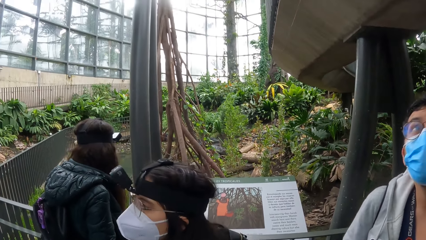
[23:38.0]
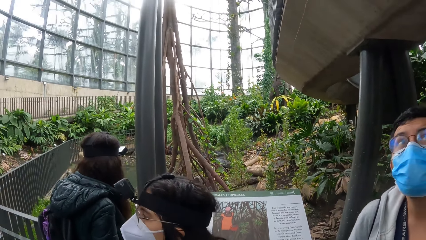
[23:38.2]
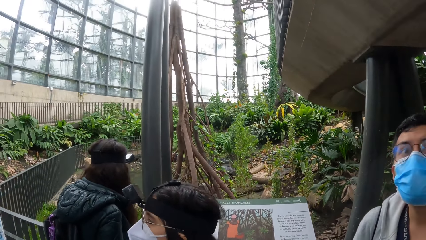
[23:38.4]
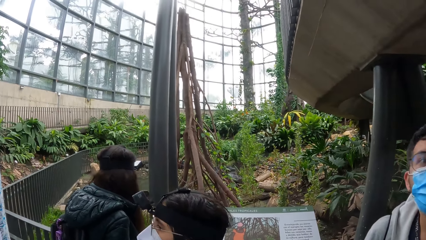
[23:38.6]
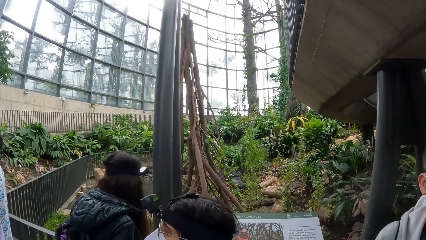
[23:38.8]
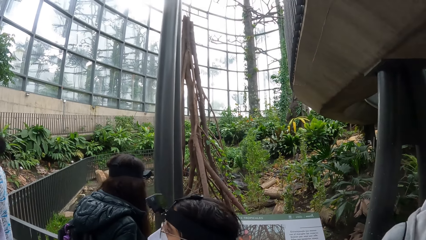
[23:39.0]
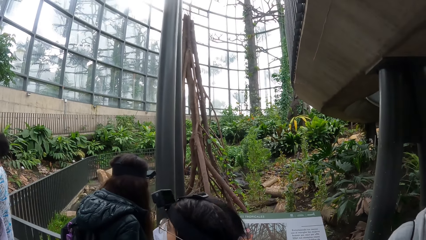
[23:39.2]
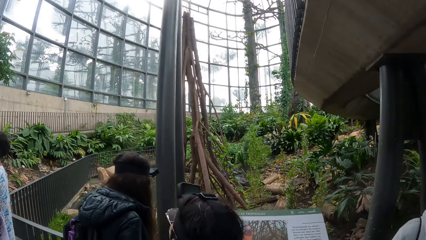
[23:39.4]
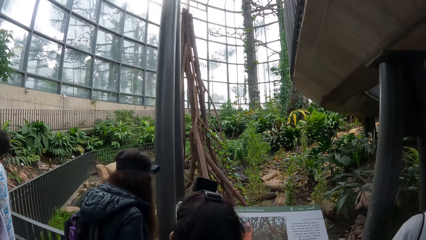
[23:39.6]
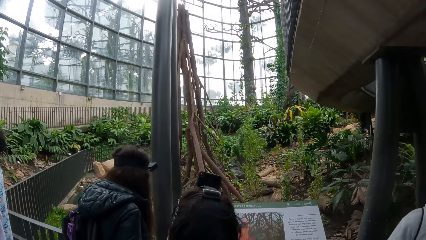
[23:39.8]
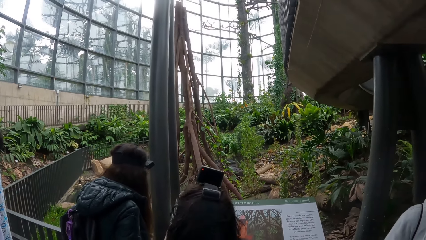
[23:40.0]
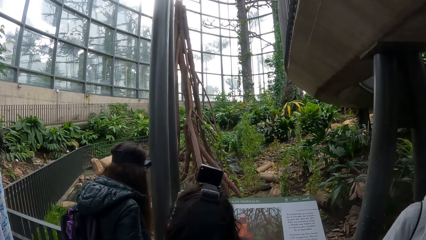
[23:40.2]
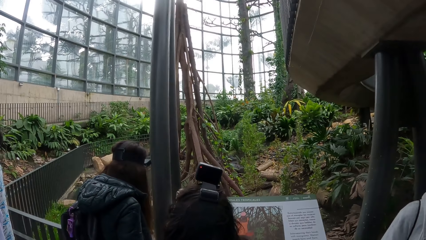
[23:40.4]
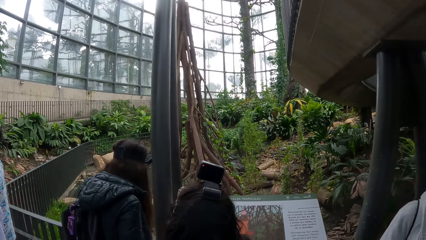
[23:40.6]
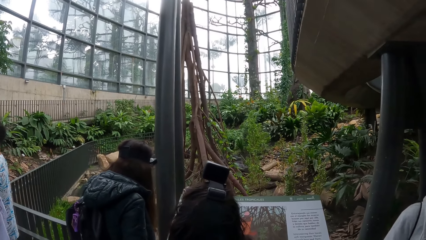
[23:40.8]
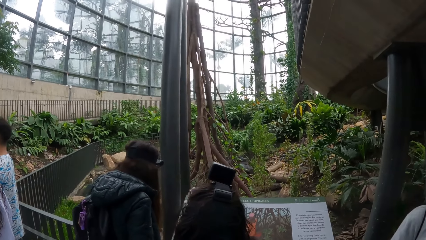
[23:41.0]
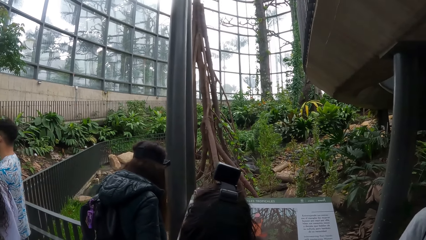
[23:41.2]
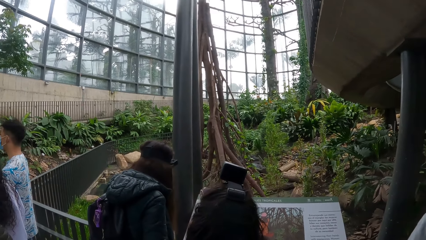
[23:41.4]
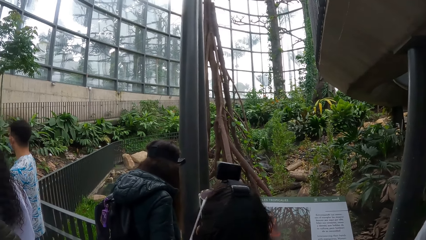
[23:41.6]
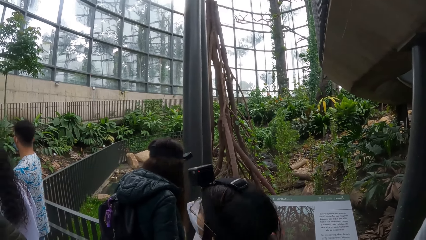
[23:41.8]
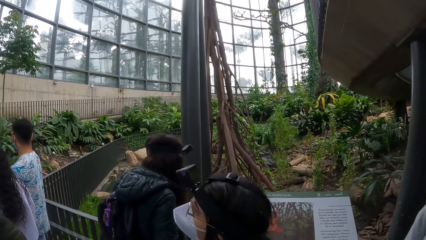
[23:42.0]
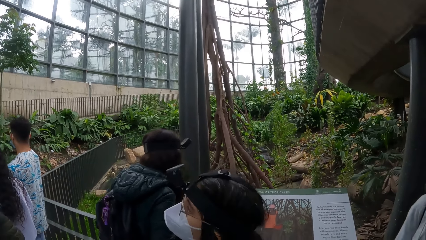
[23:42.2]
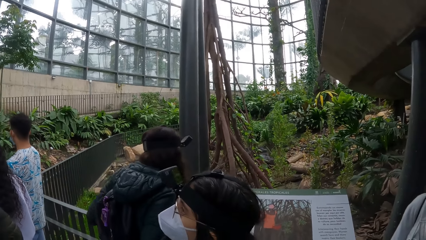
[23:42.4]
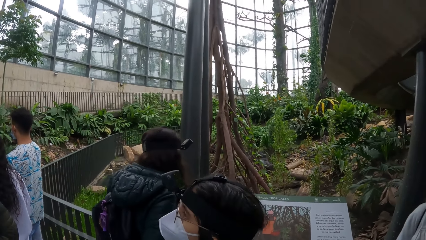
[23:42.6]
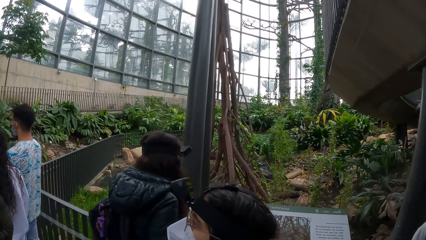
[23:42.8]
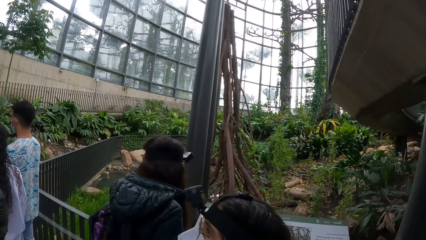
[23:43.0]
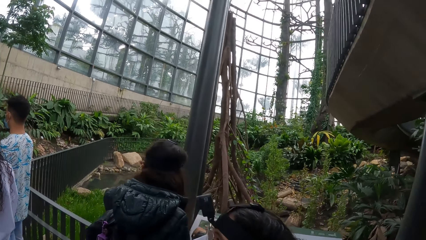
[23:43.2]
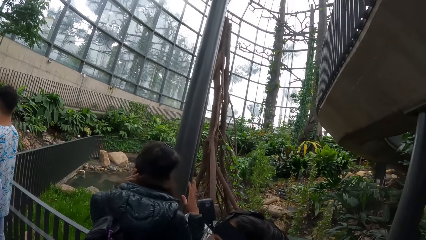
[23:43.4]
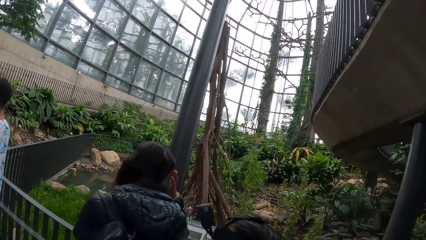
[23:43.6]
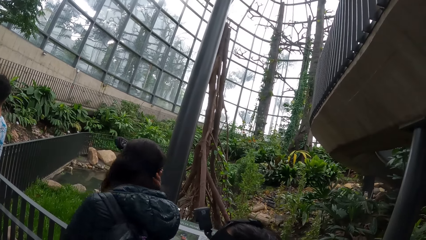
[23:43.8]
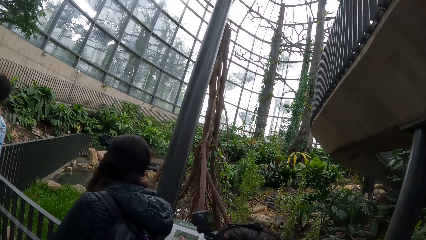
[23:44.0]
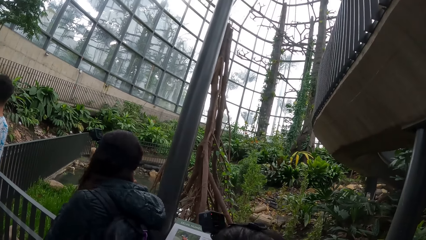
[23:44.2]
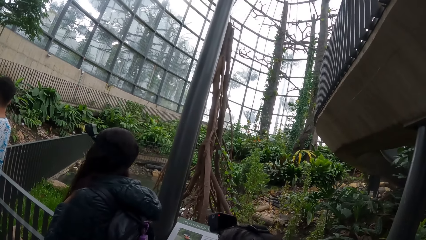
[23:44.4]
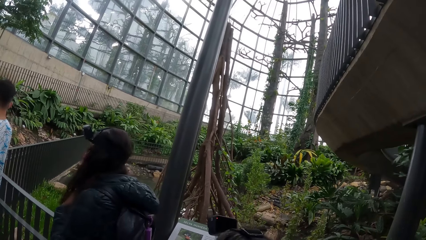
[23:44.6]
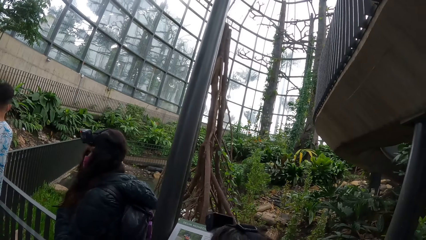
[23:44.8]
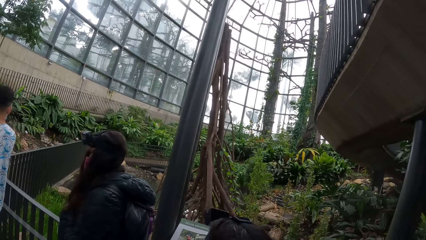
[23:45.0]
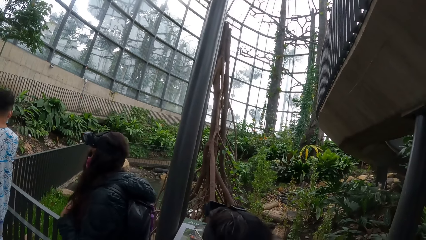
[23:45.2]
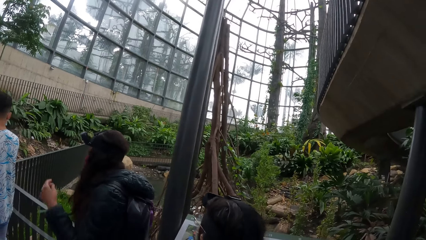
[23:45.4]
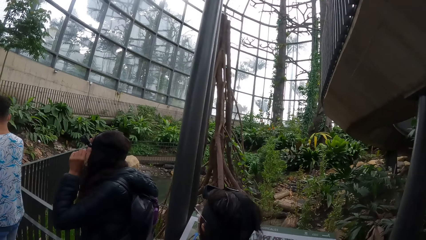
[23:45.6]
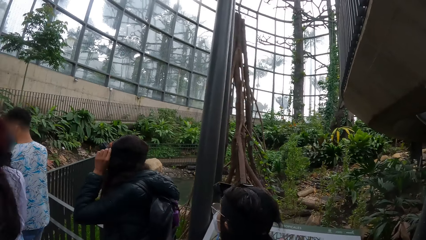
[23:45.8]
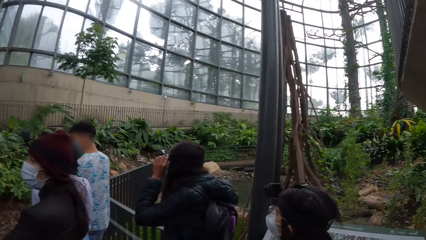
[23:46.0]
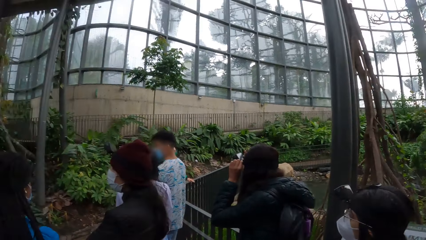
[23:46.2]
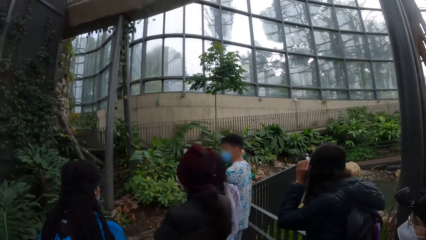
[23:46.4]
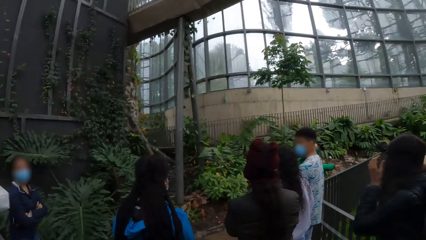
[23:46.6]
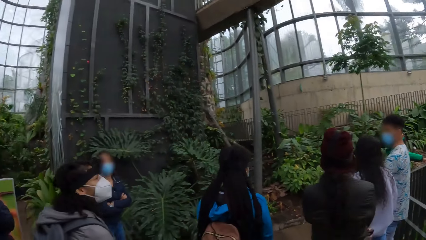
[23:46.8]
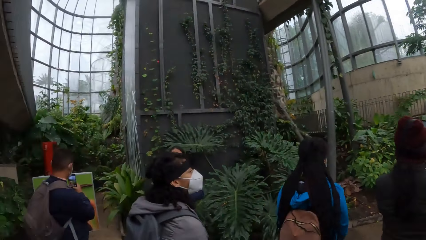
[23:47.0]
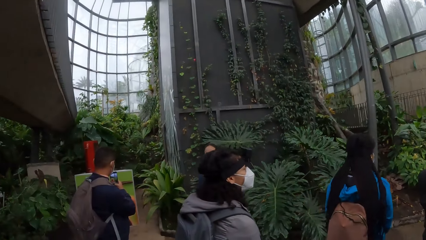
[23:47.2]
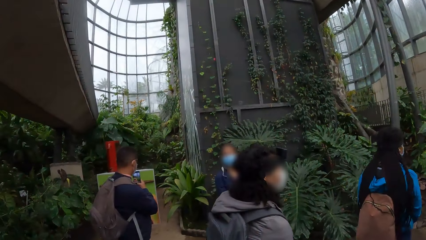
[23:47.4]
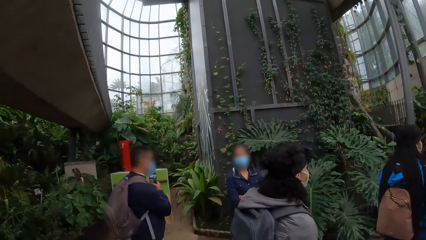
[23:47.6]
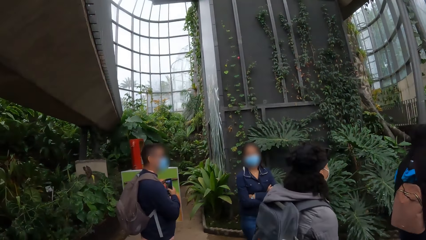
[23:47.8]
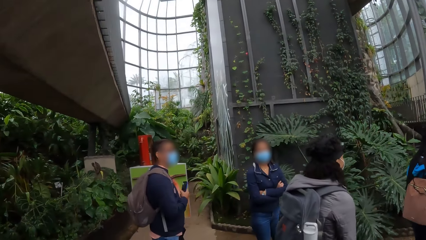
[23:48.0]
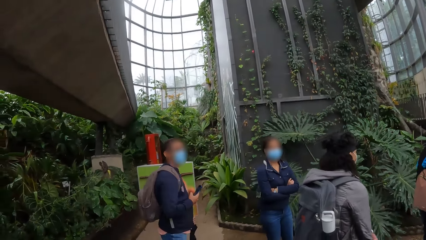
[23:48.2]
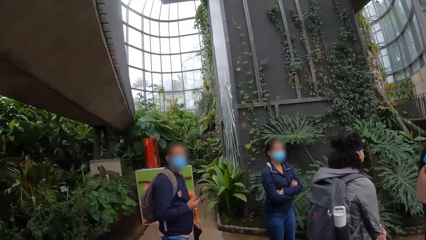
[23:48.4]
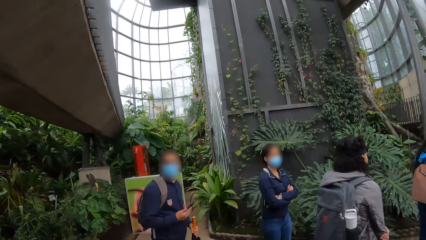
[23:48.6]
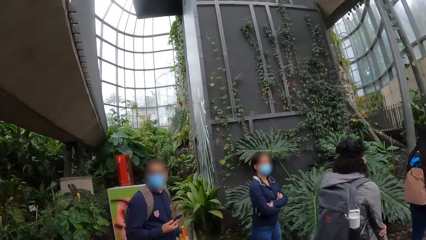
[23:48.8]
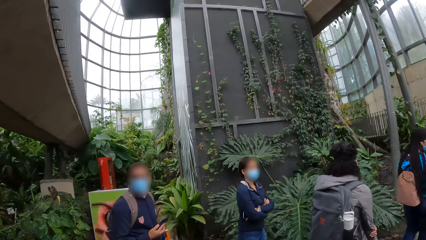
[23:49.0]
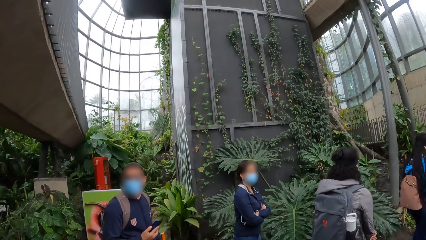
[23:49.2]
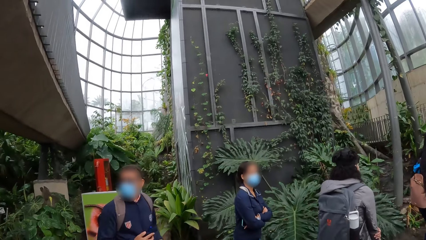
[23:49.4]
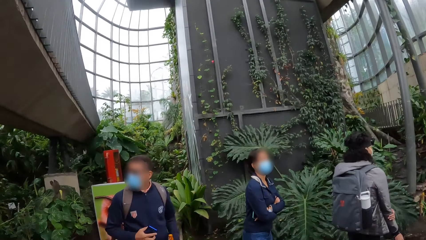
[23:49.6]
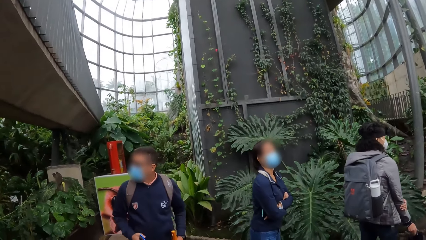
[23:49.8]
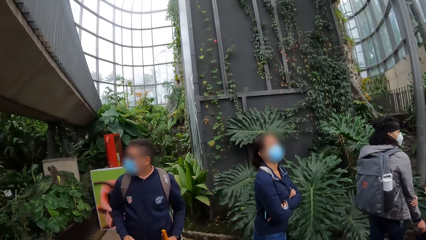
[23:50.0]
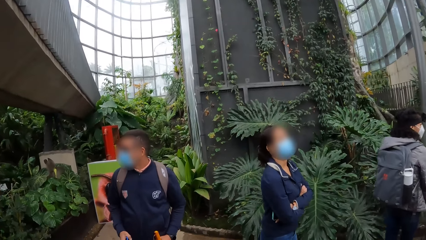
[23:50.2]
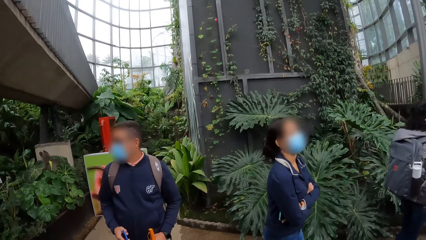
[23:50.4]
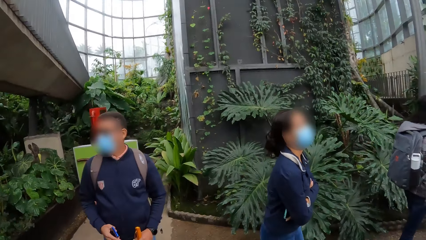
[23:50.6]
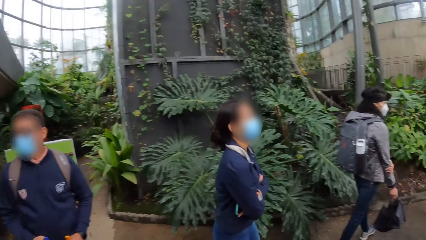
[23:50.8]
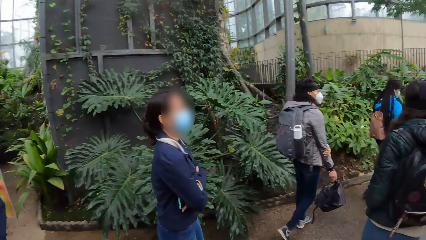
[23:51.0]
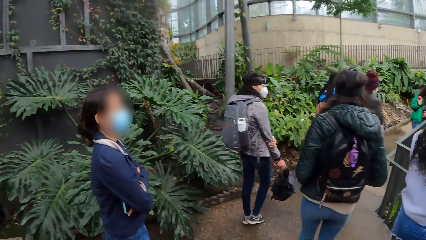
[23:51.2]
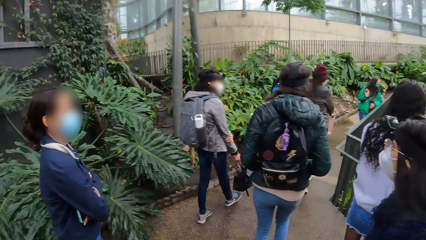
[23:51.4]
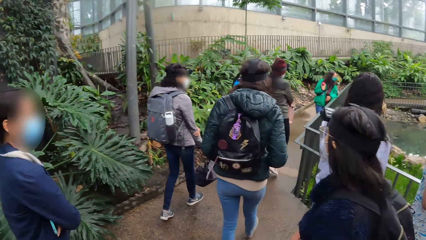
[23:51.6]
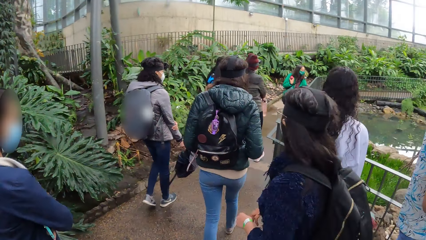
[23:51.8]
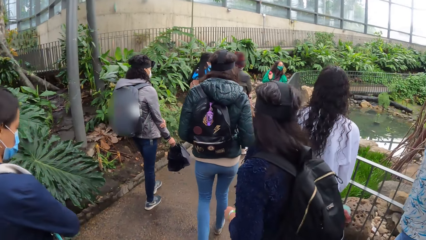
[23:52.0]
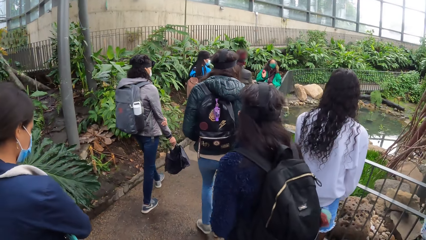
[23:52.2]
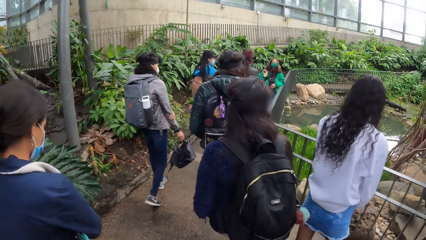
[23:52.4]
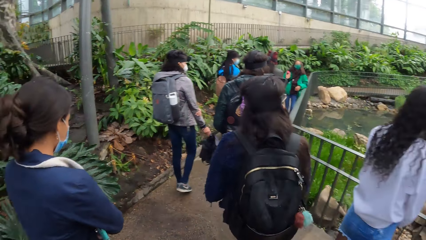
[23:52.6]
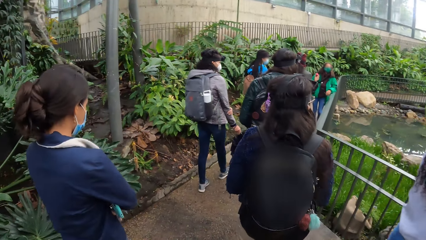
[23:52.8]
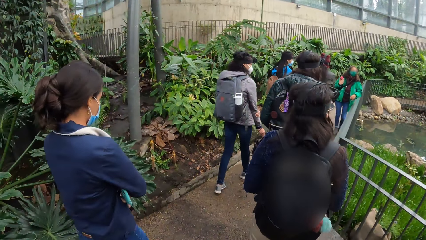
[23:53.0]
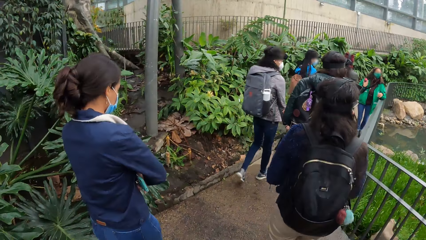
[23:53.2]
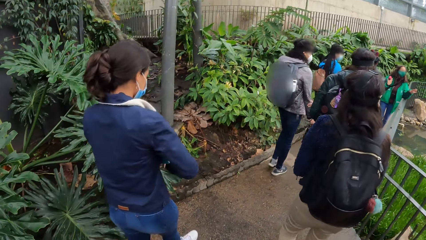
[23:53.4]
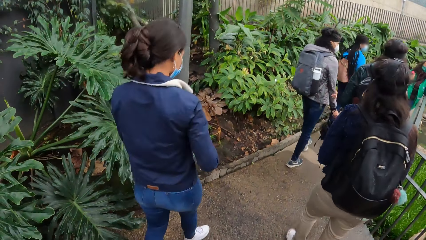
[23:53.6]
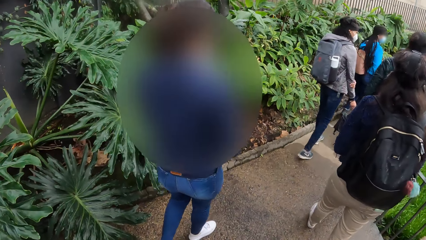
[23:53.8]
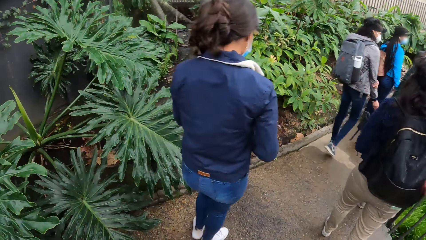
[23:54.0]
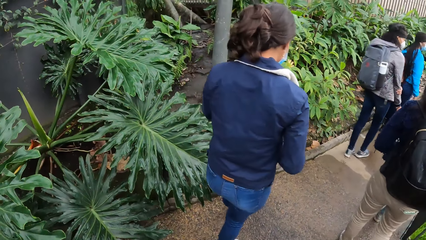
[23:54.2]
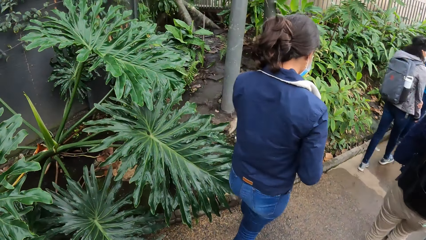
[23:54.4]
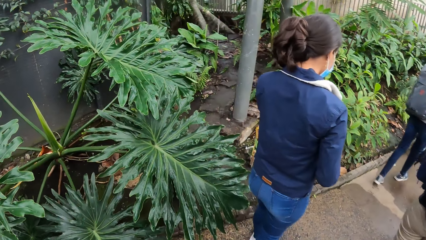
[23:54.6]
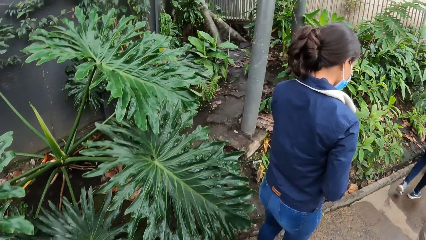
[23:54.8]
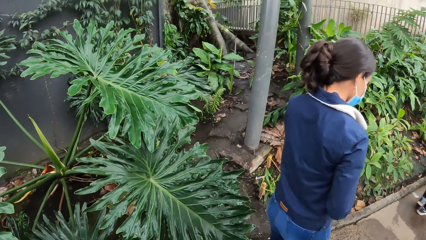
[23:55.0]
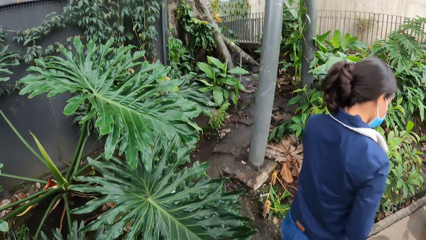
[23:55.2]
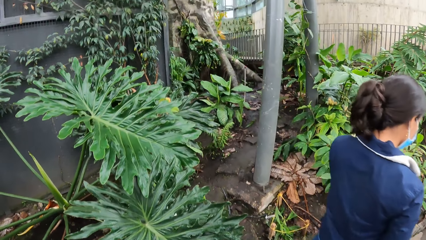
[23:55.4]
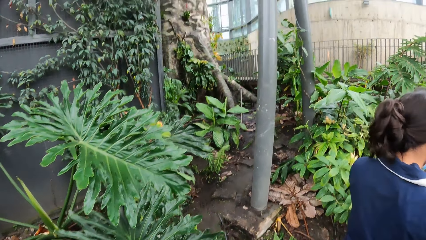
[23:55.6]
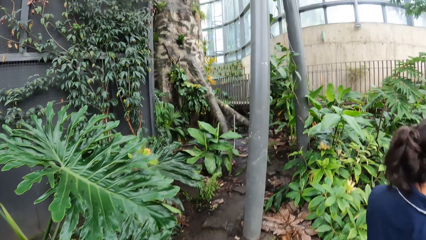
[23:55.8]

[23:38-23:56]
A woman makes up the hair. Another woman touches a camera on her head with her left hand. A man takes a picture of a plant with a phone in his right hand. The camera wearer looks around and walks with the group of people in the exhibition arena.
